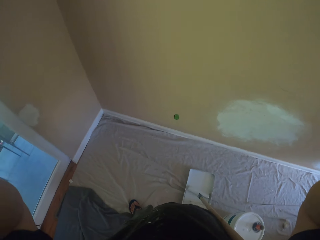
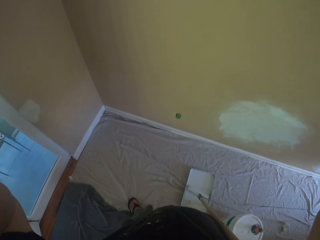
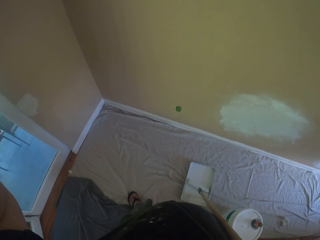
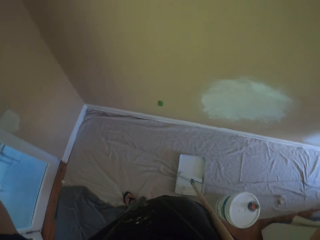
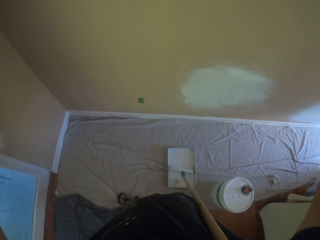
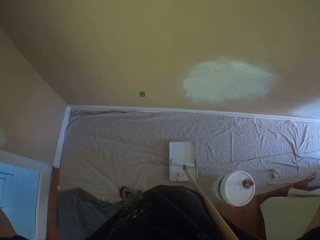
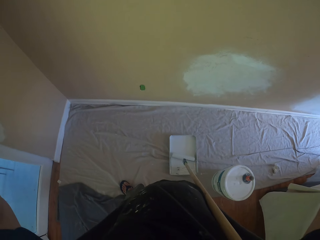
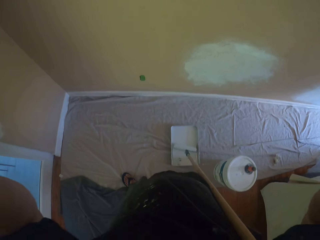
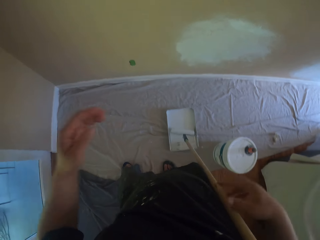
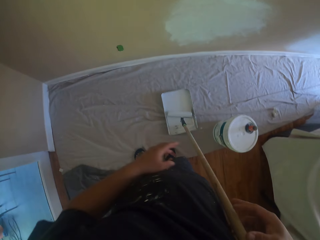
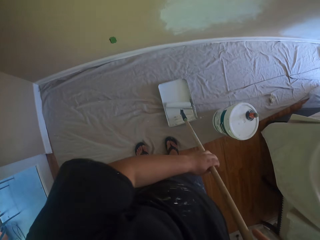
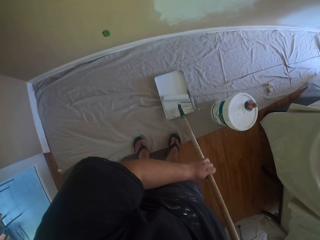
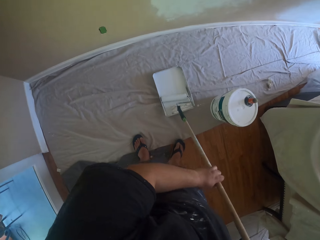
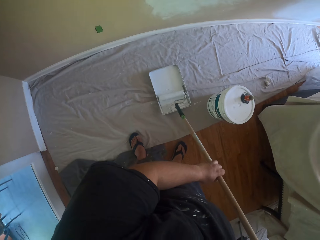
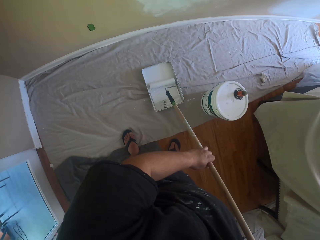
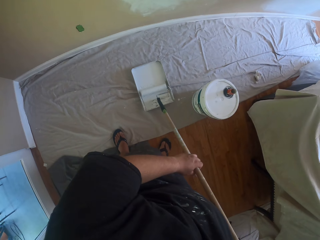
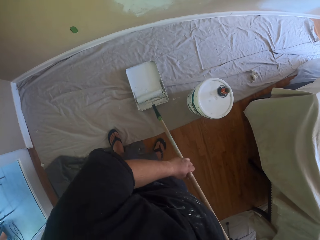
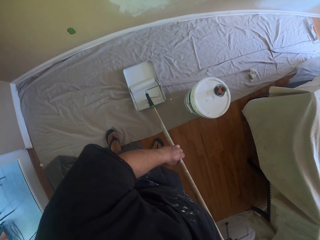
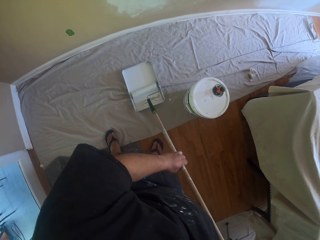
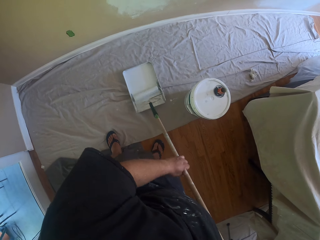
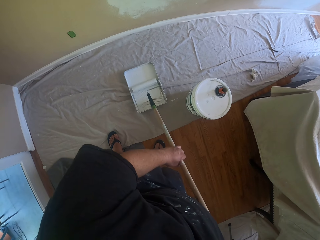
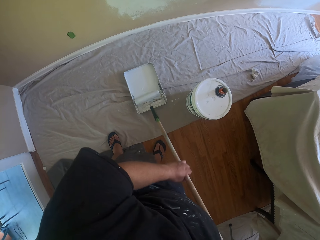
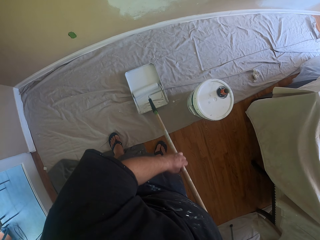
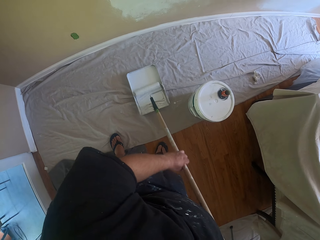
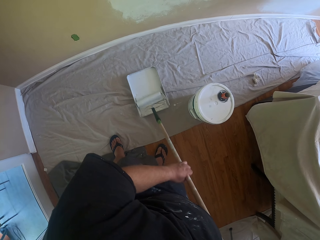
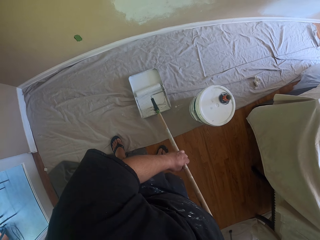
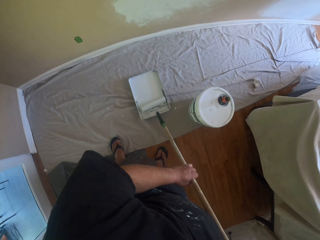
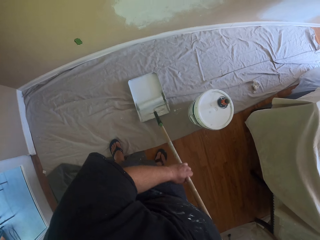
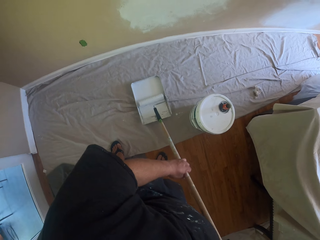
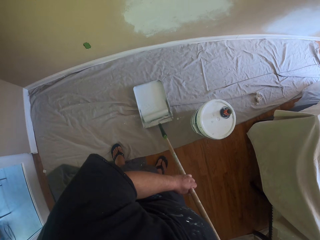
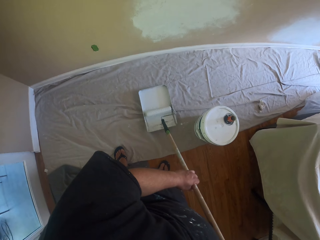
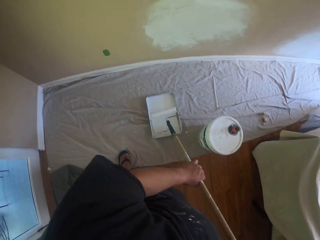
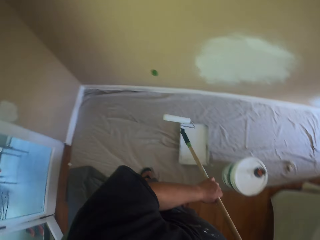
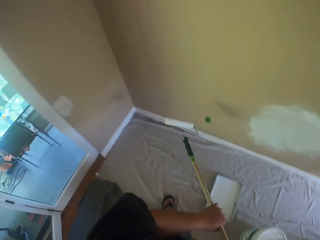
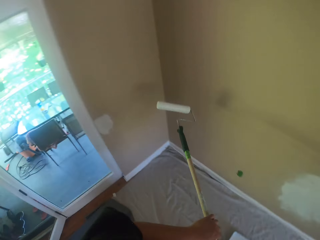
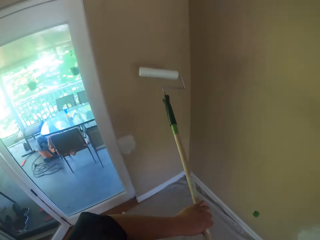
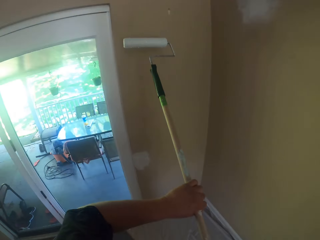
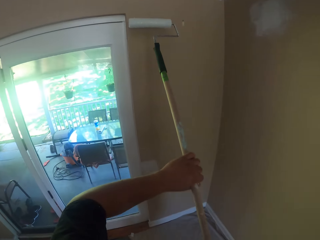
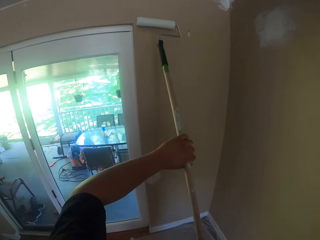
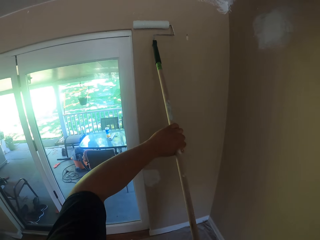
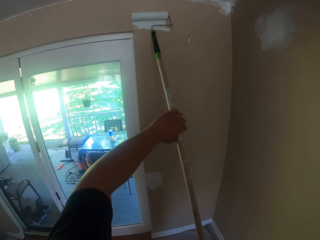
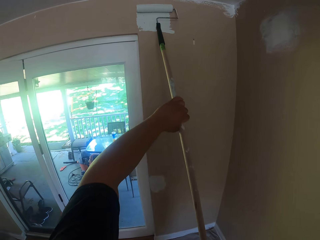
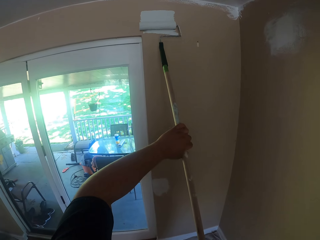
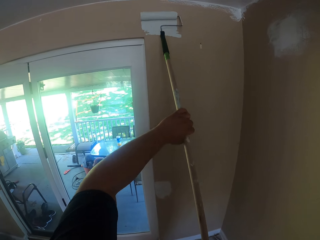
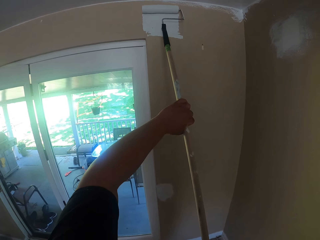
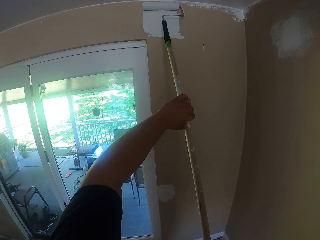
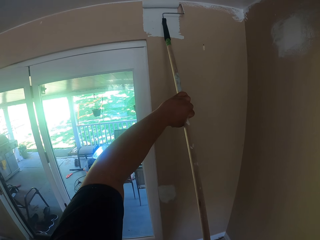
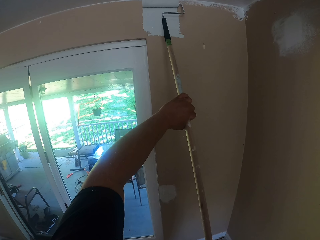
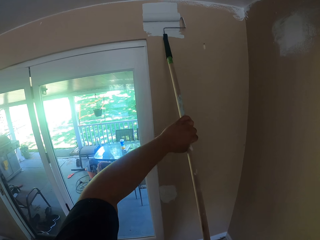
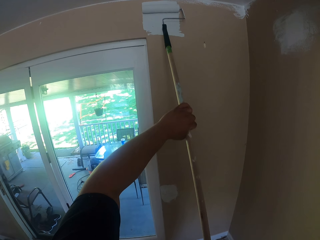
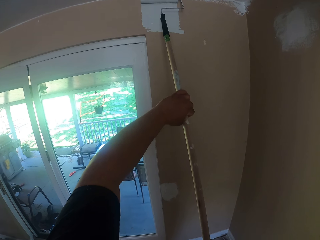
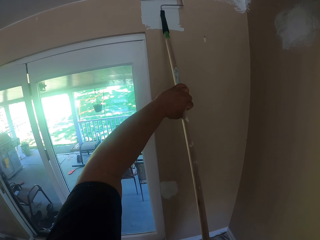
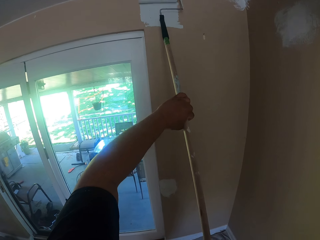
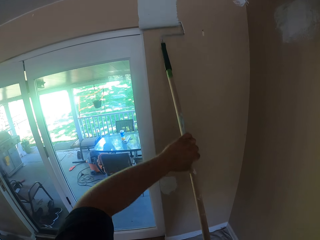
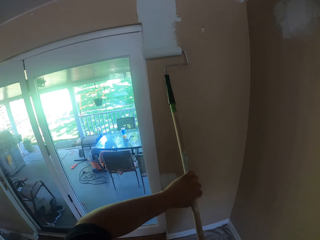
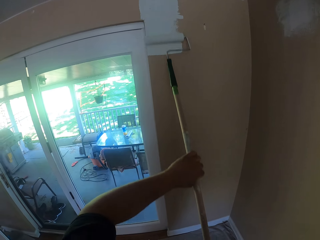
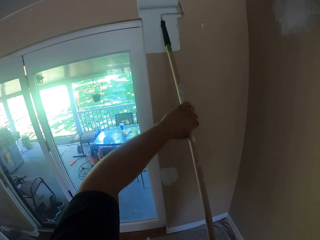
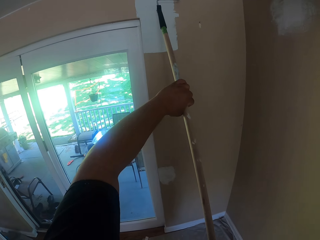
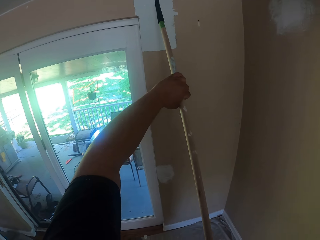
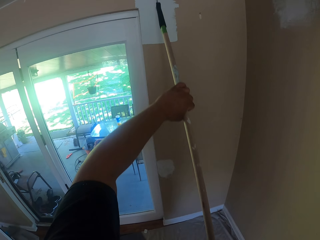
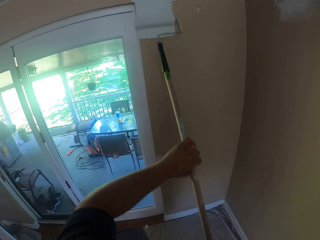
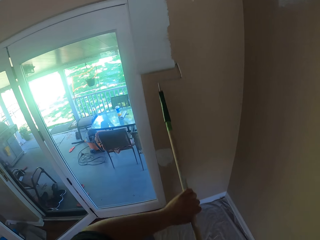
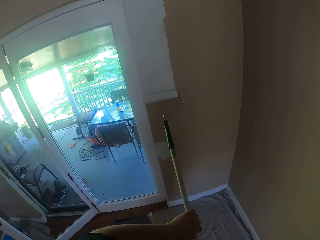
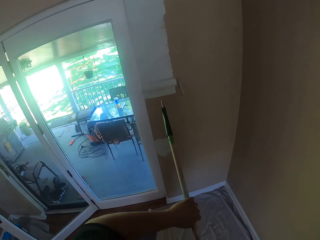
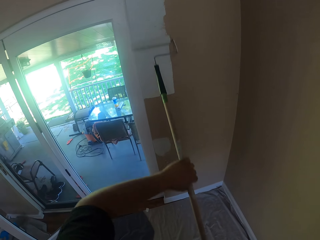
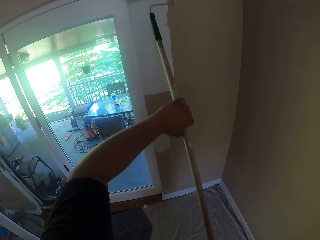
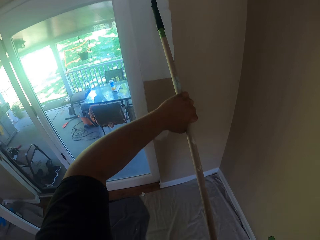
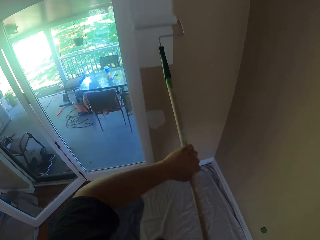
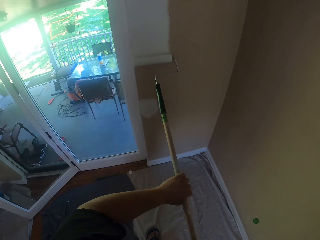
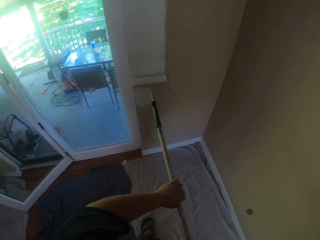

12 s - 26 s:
The camera wearer takes the long paint roller with both hands. They roll the long paint roller in the paint tray. They paint the wall with the long paint roller.

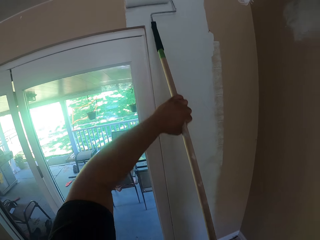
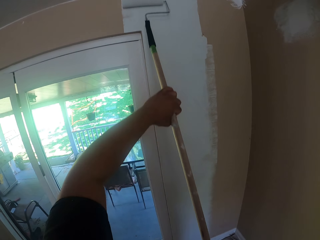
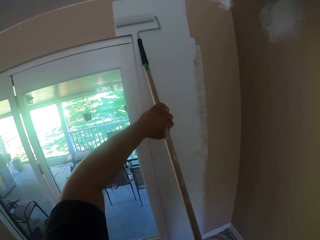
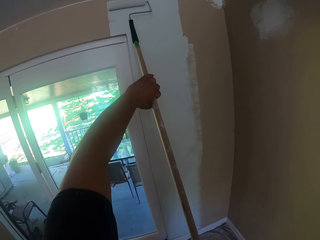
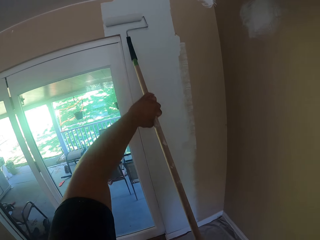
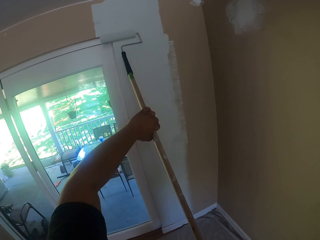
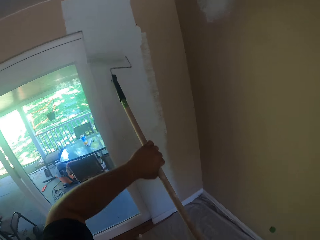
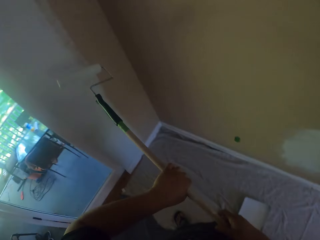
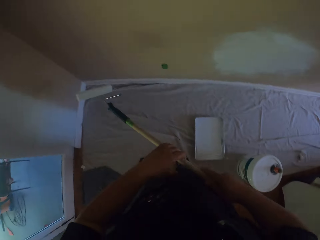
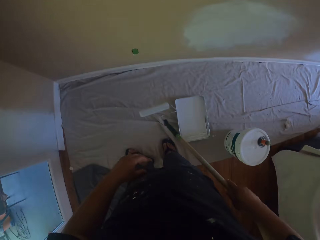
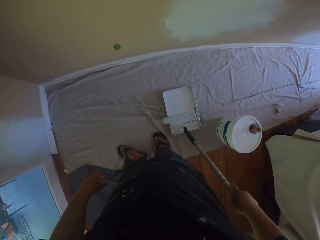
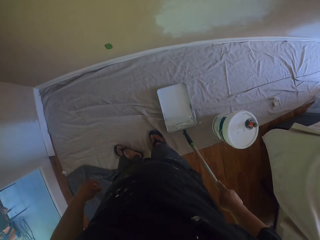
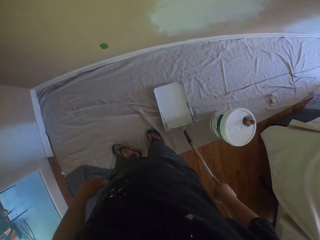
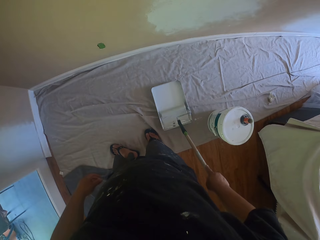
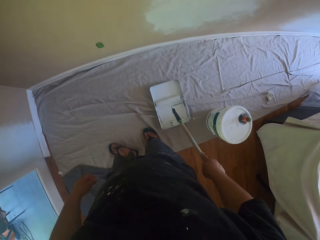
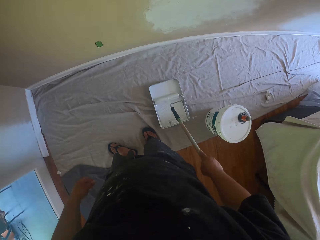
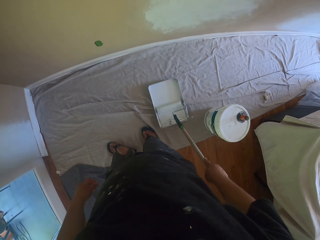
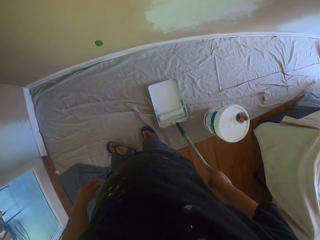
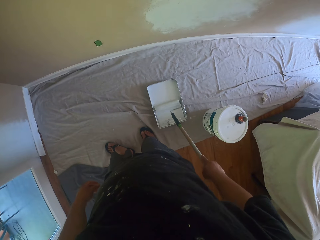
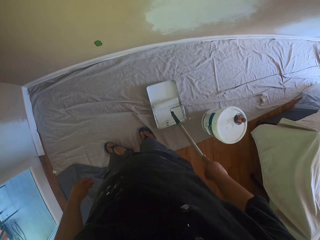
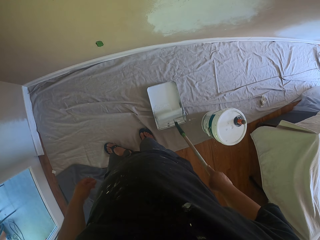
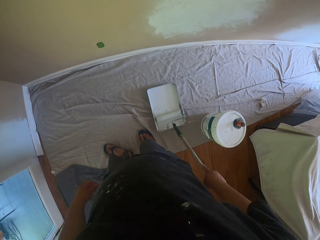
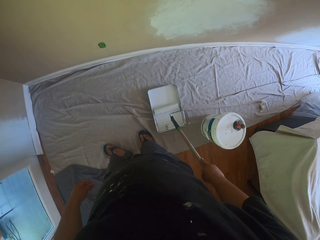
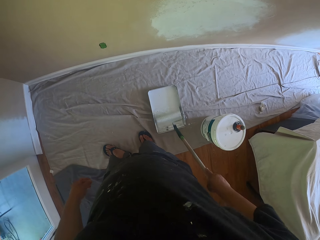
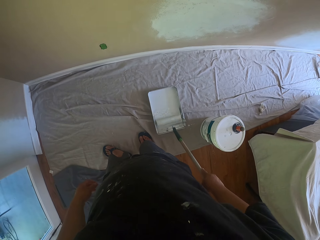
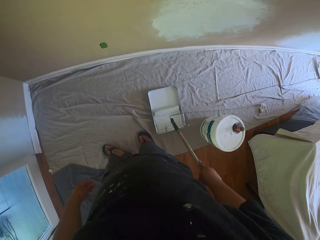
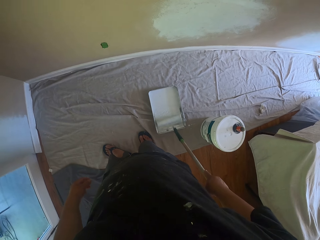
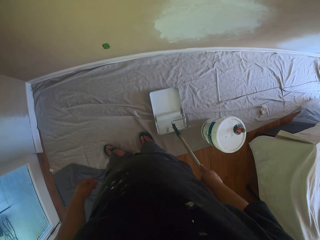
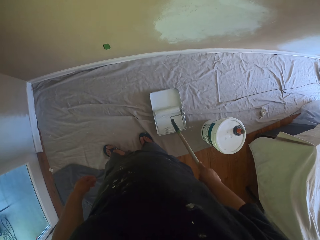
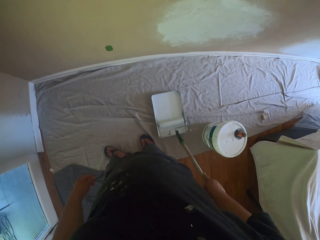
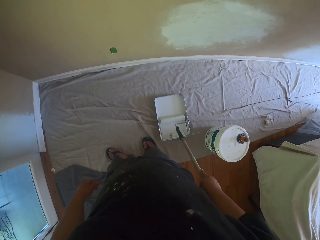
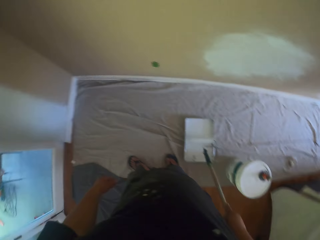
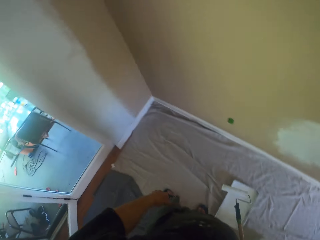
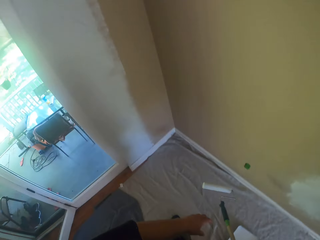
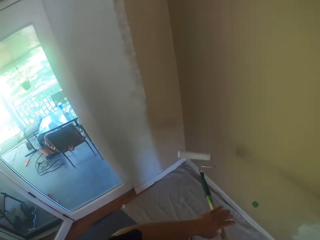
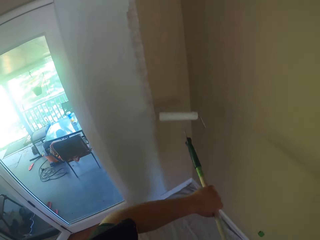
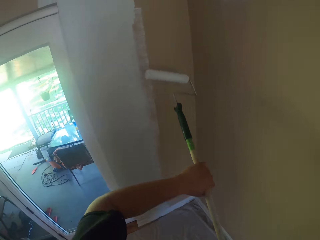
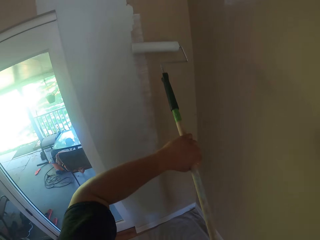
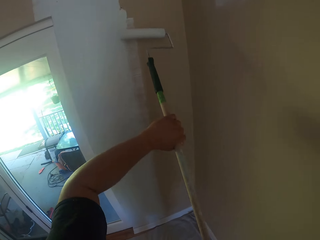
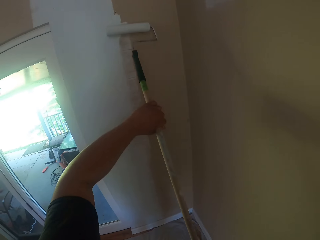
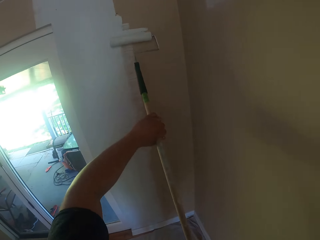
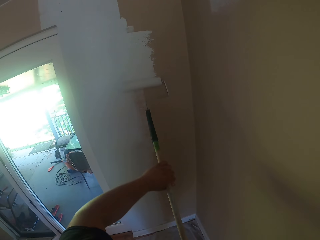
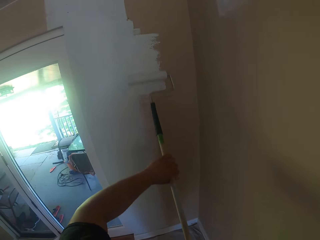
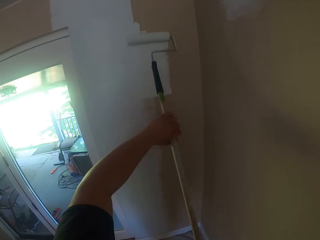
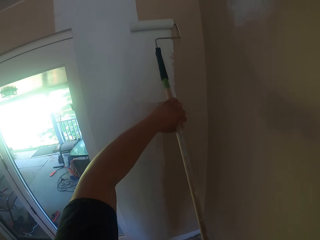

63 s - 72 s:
The camera wearer puts the long paint roller into the paint tray with his right hand. He rolls the long paint roller in the paint tray. He paints the wall with the long paint roller.
